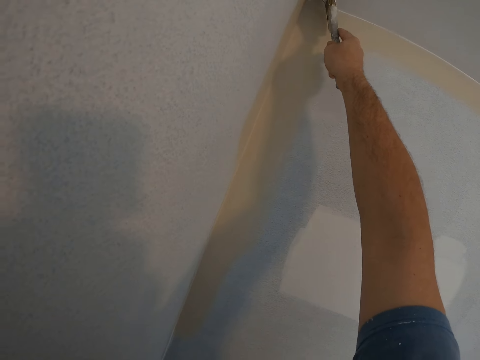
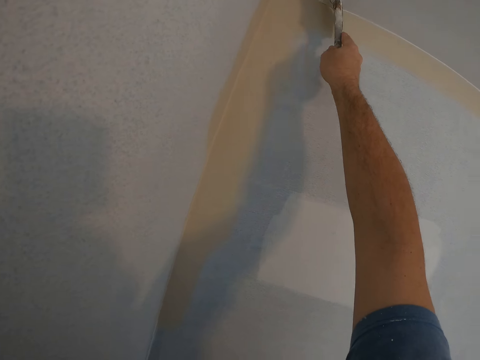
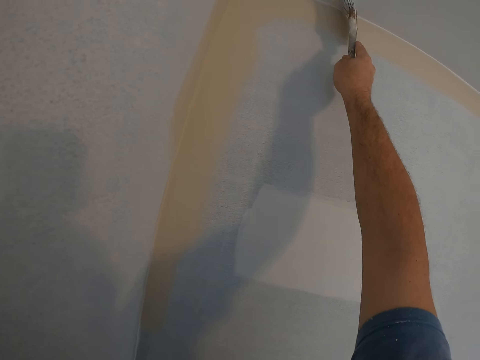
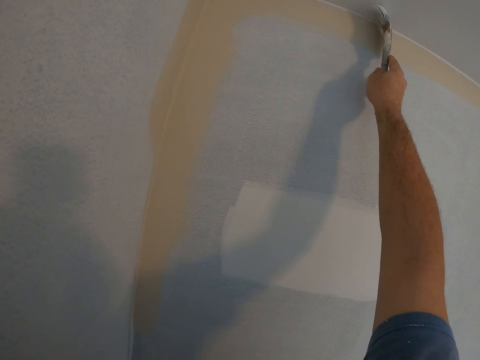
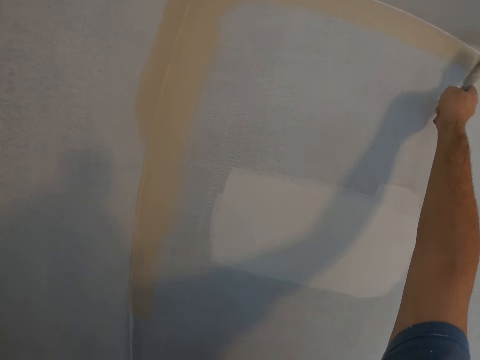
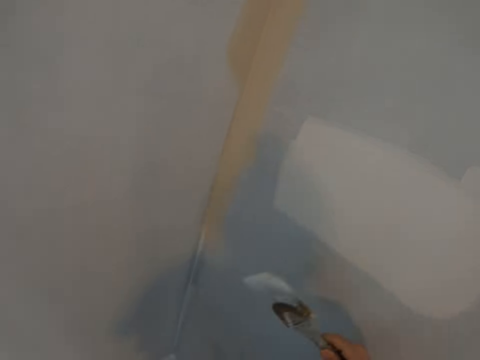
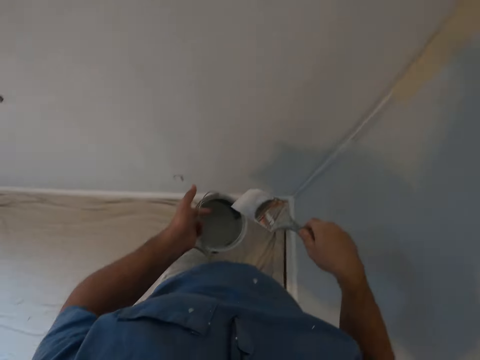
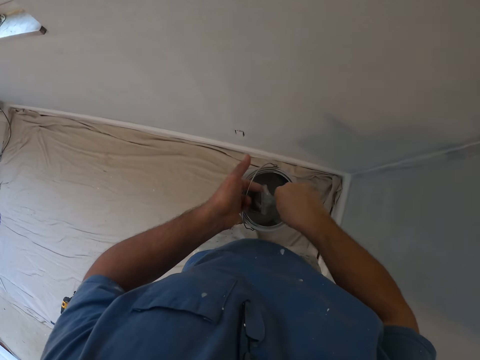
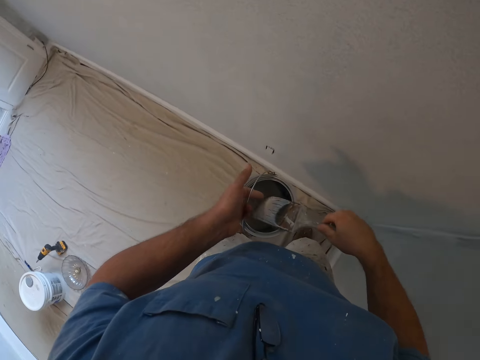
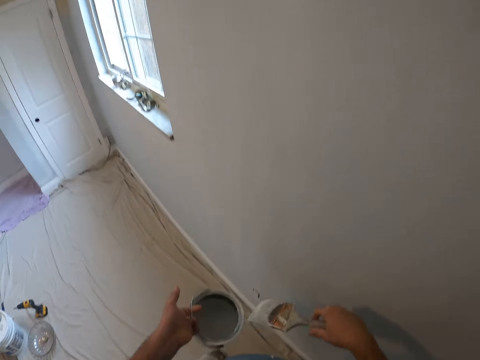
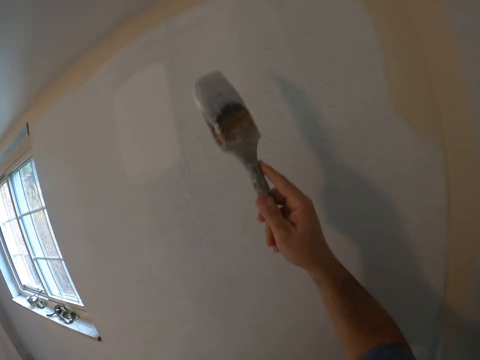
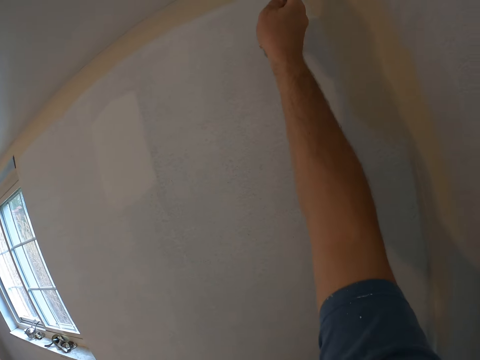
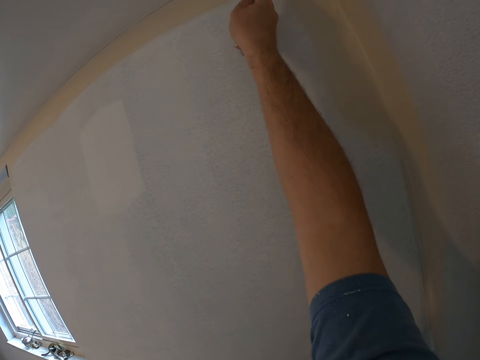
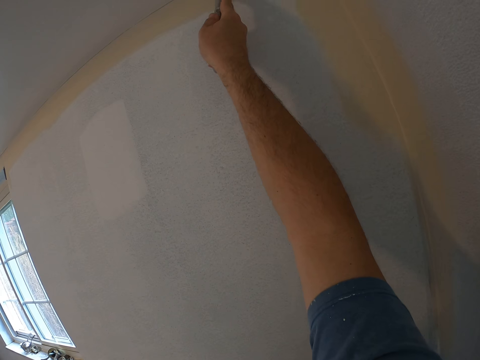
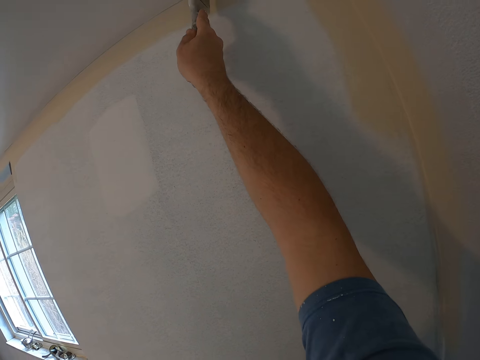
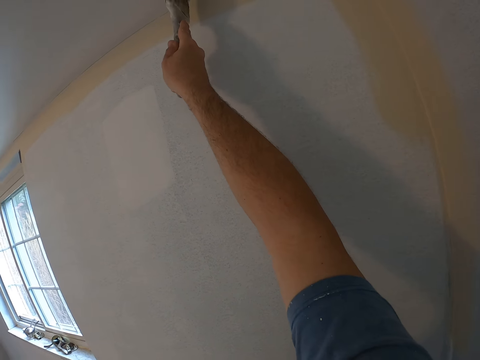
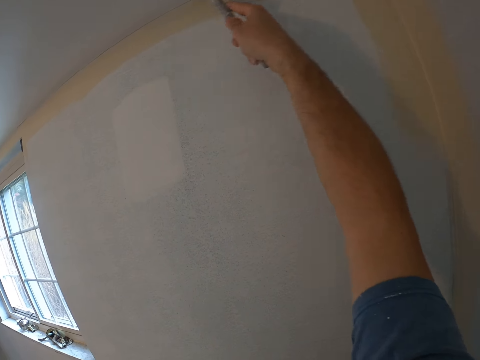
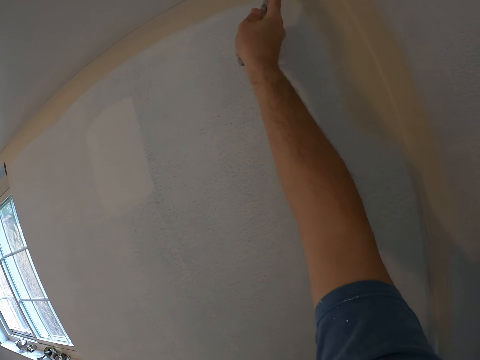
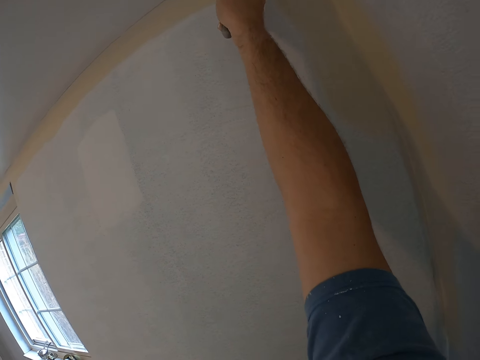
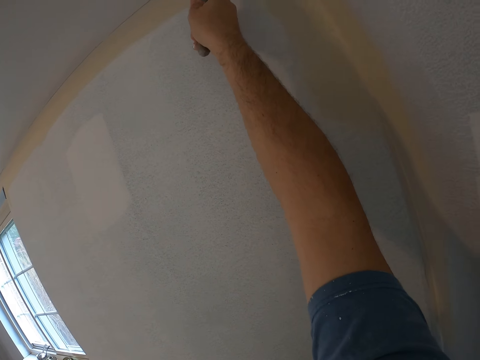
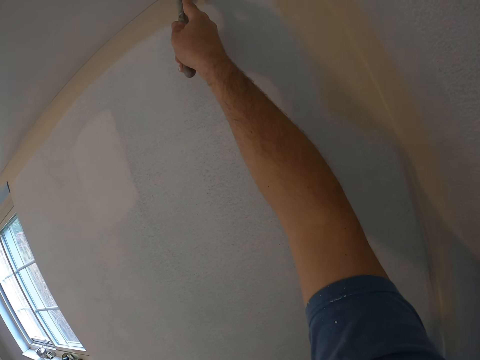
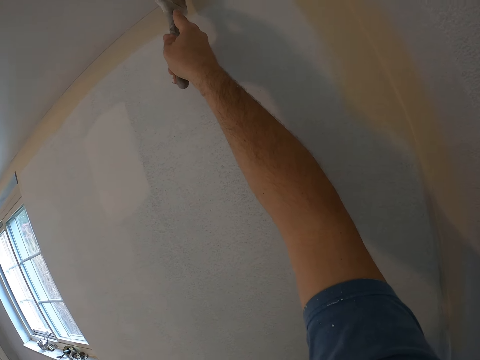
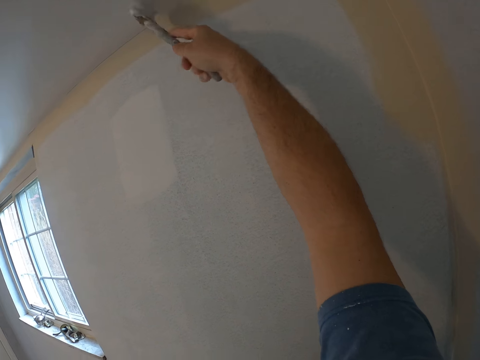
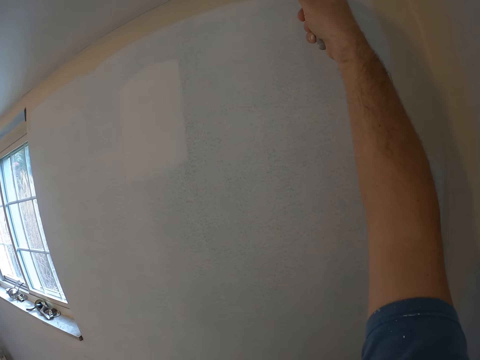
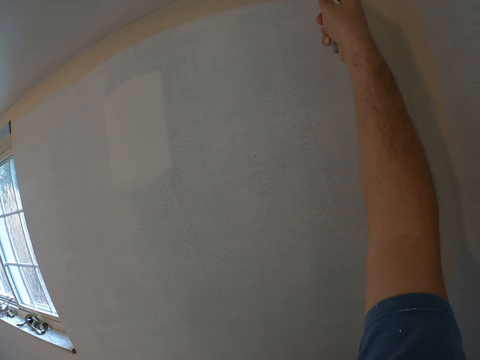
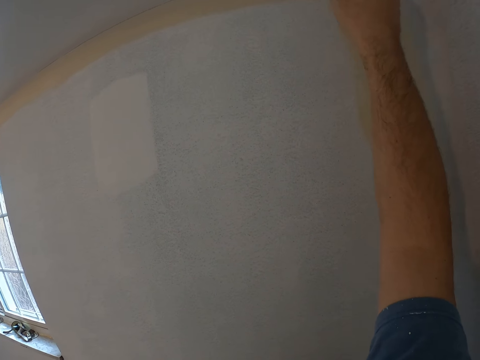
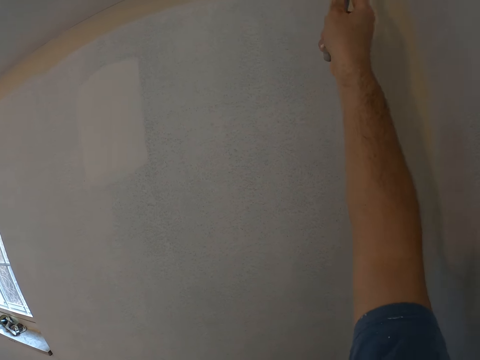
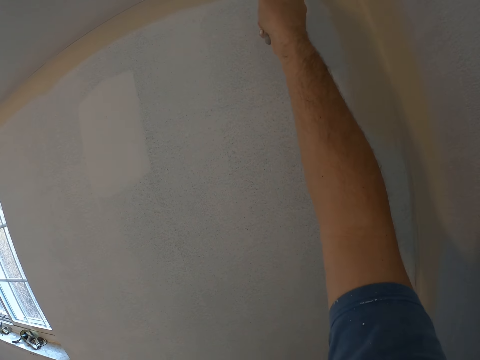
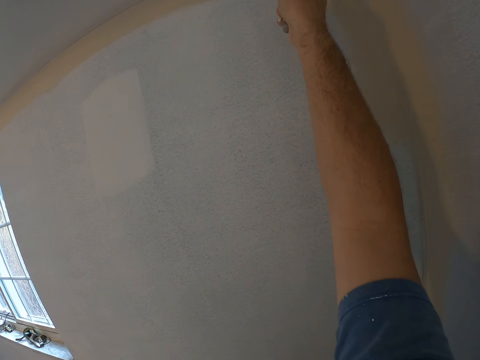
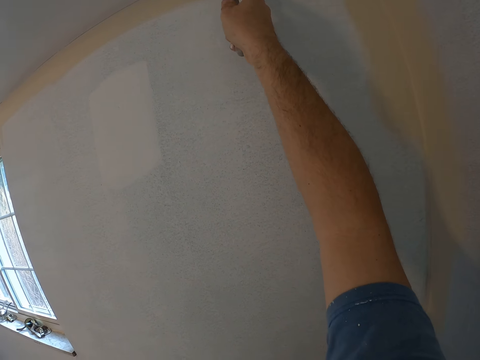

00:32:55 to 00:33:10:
The camera wearer dips a paint brush in the paint in the container. They paint a wall with the paint brush.

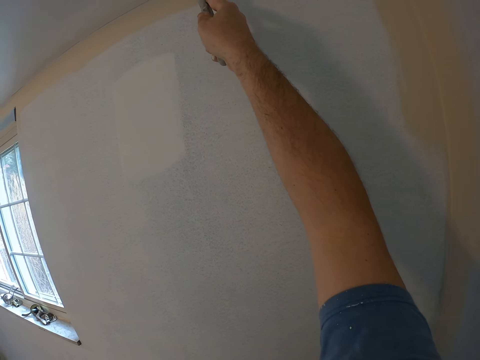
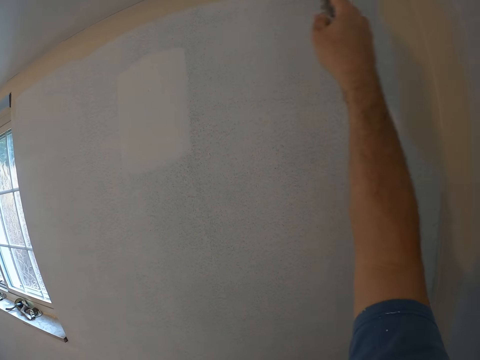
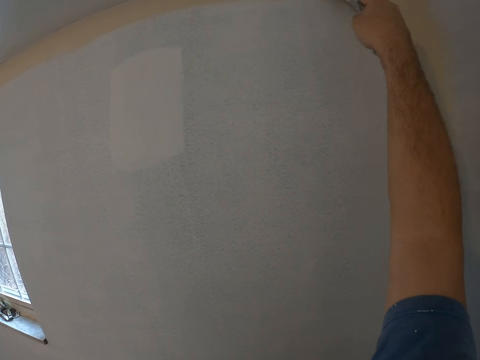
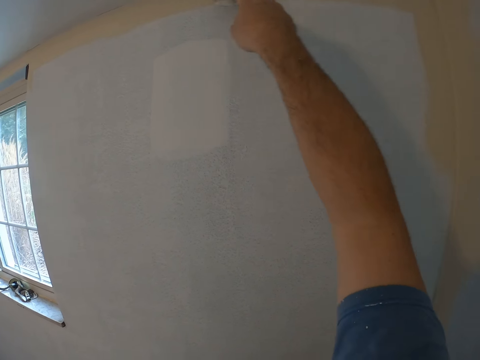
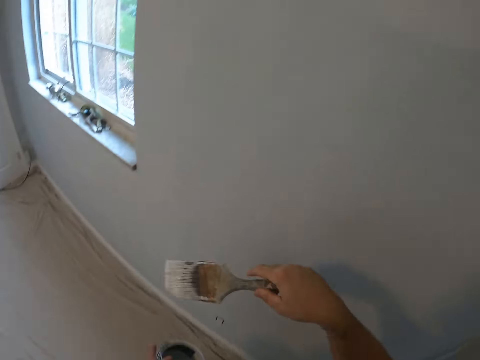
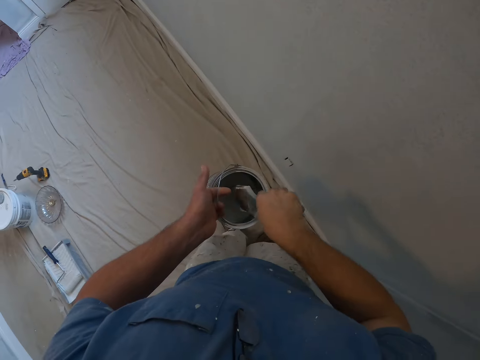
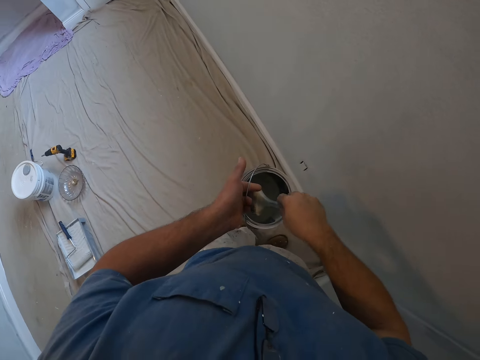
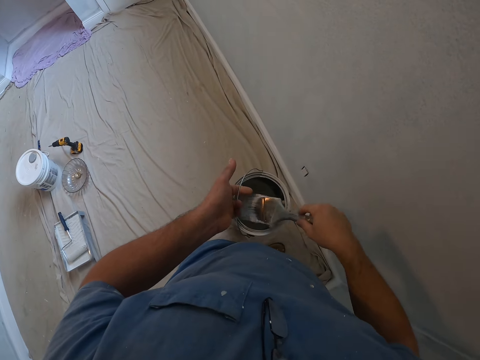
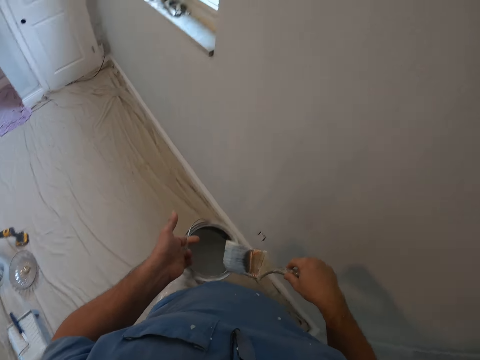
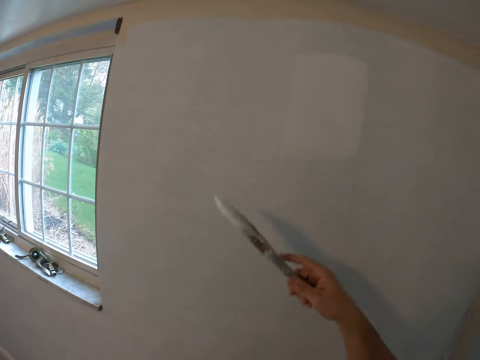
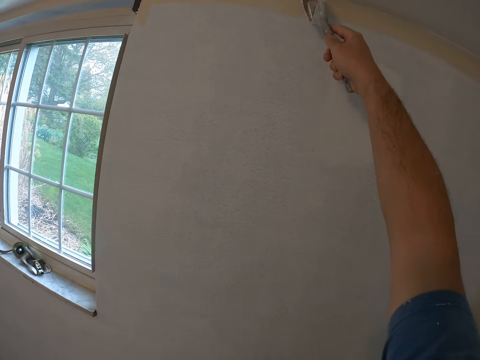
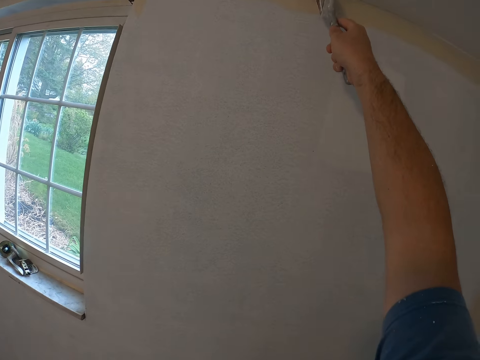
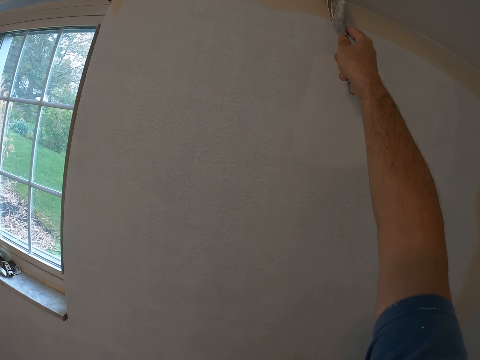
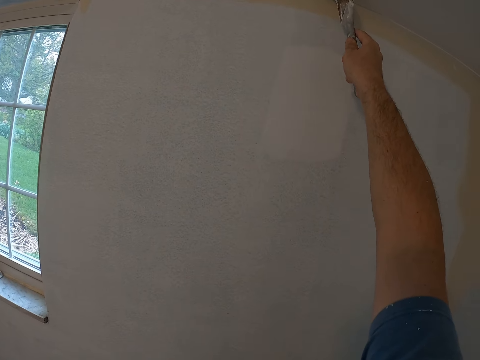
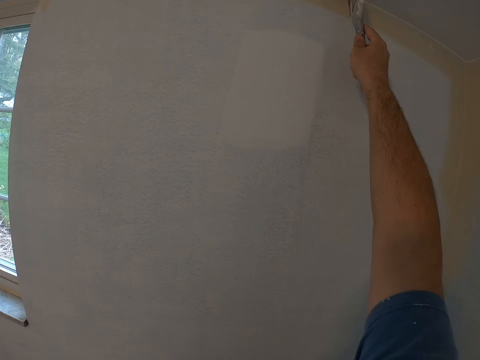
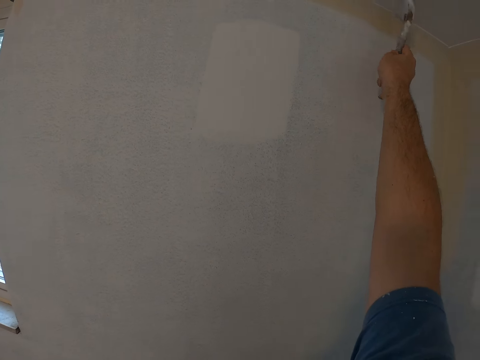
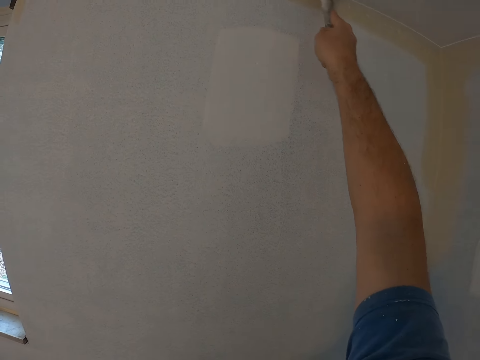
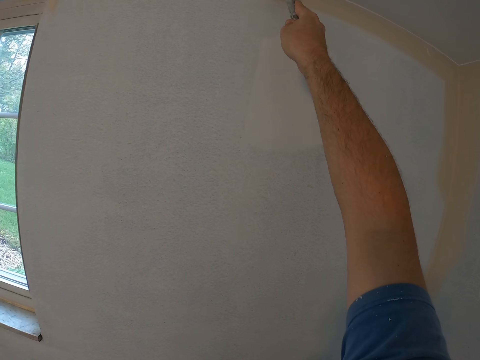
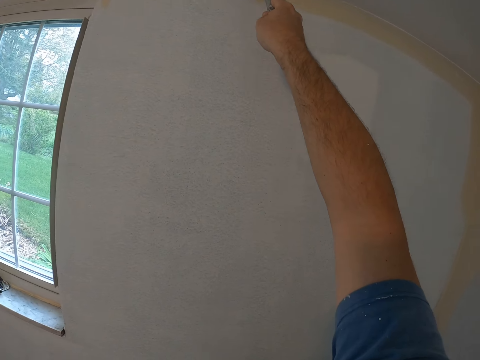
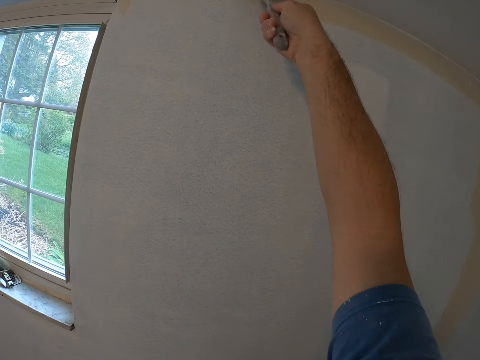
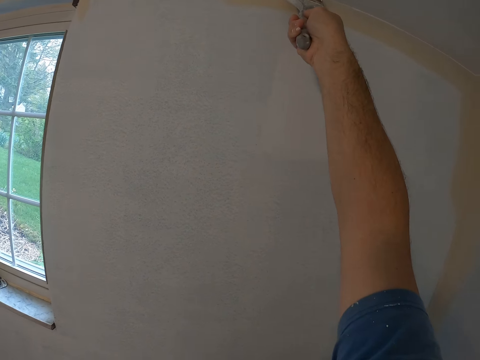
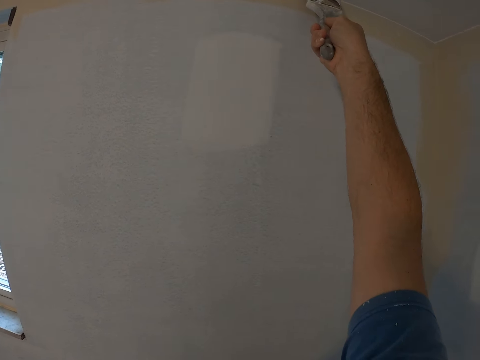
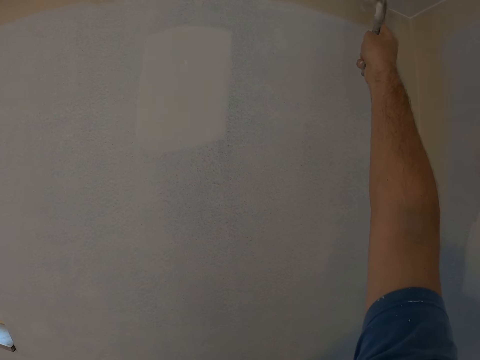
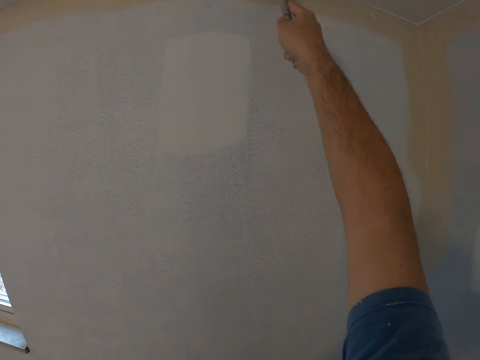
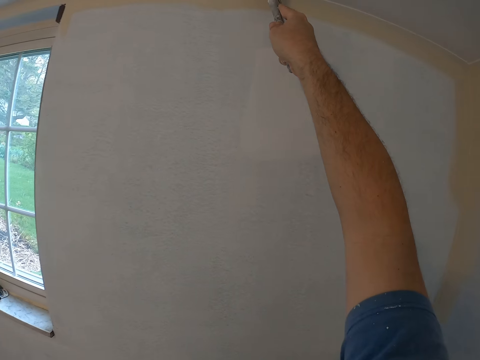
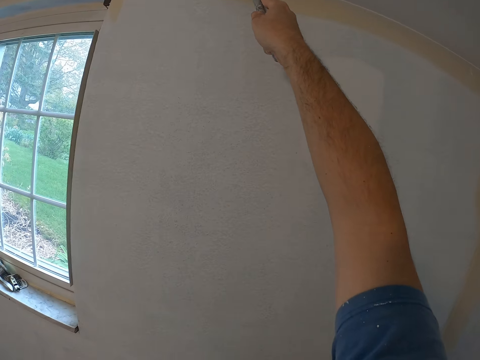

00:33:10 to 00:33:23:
The camera wearer dips a paint brush in the paint in the container. They paint a wall with the paint brush.
